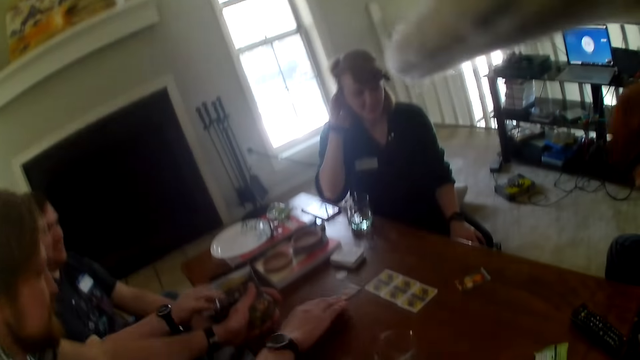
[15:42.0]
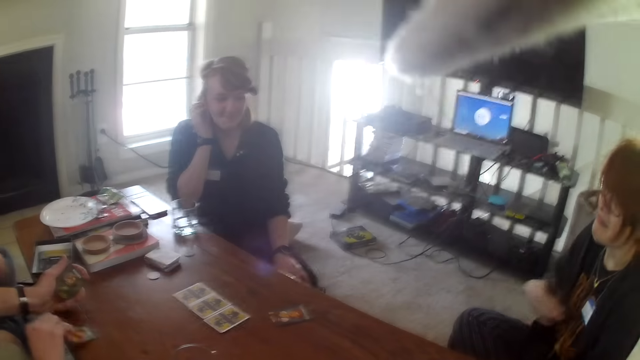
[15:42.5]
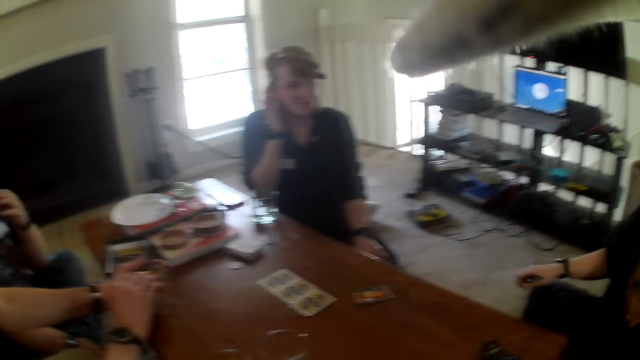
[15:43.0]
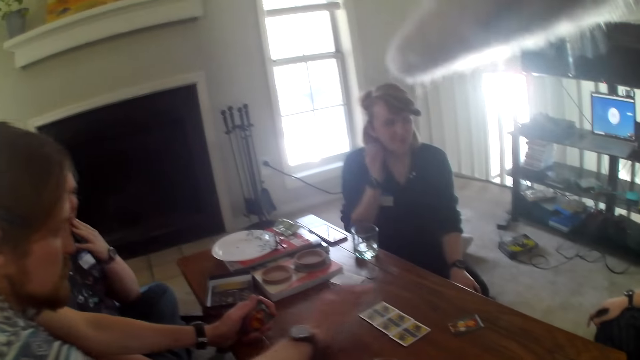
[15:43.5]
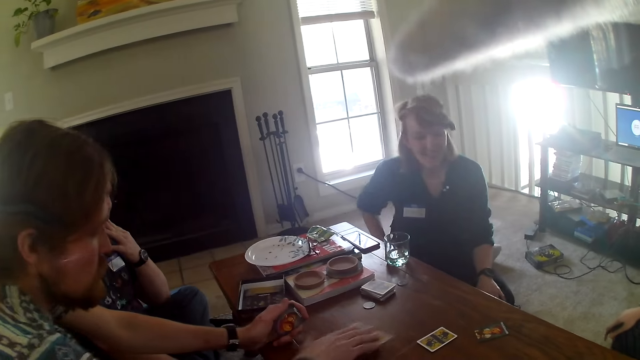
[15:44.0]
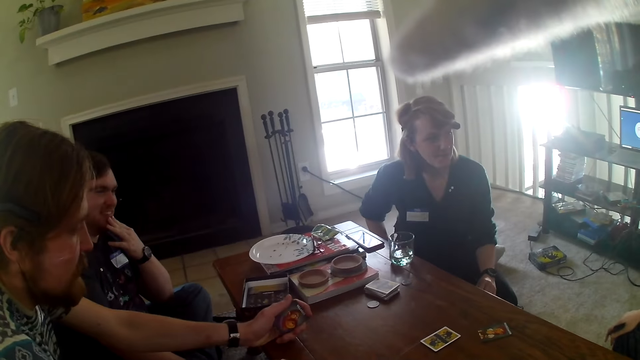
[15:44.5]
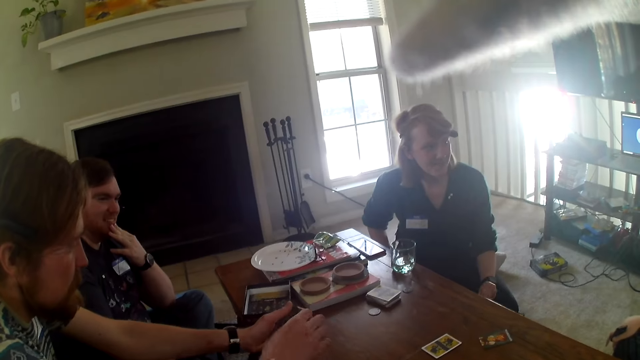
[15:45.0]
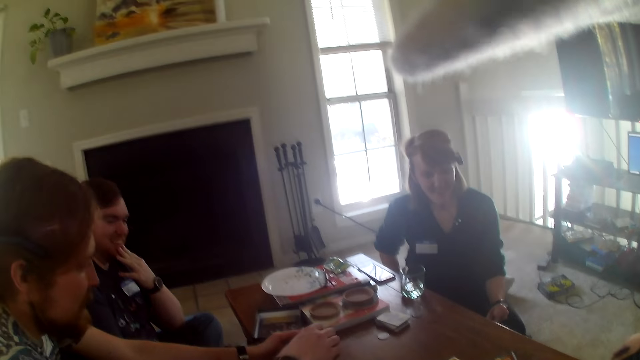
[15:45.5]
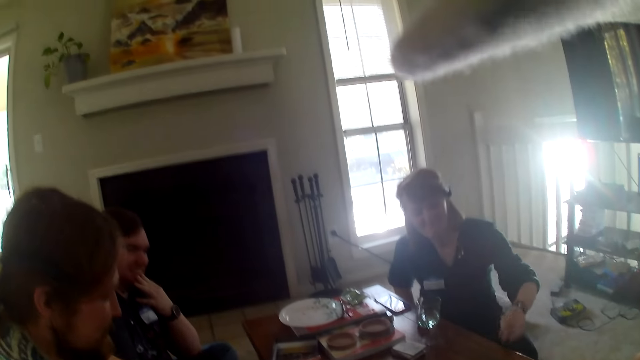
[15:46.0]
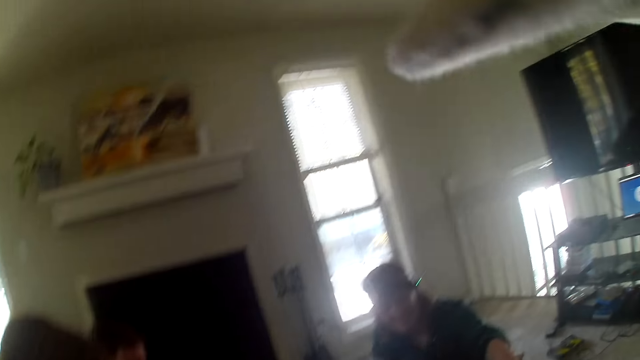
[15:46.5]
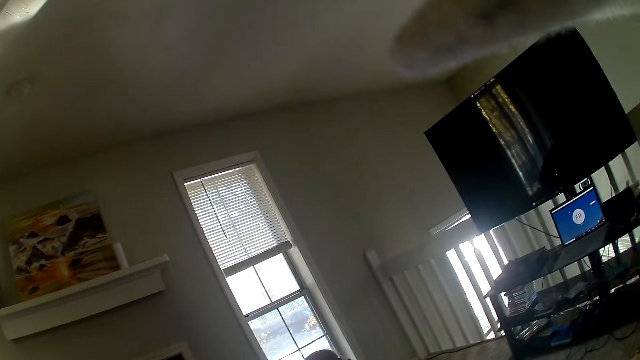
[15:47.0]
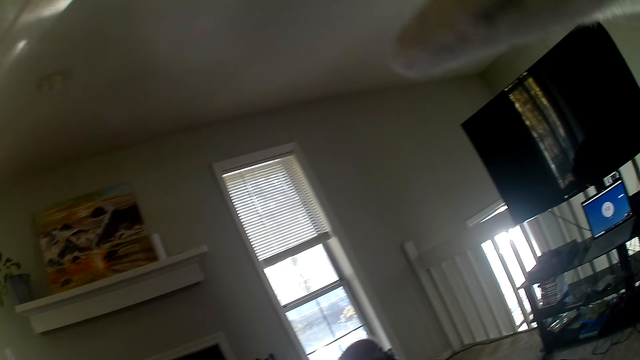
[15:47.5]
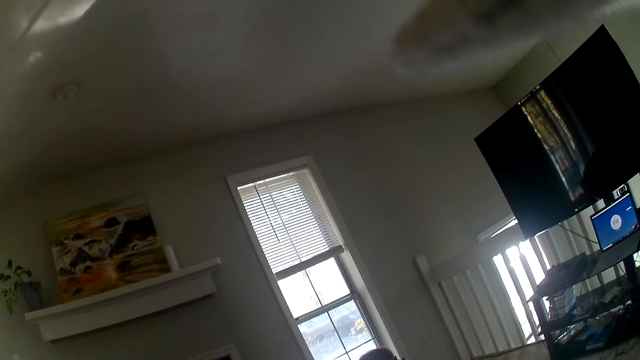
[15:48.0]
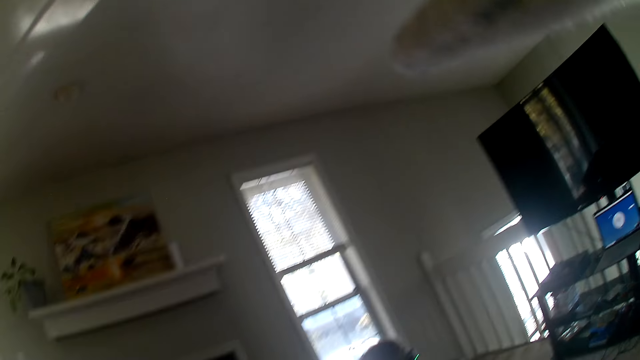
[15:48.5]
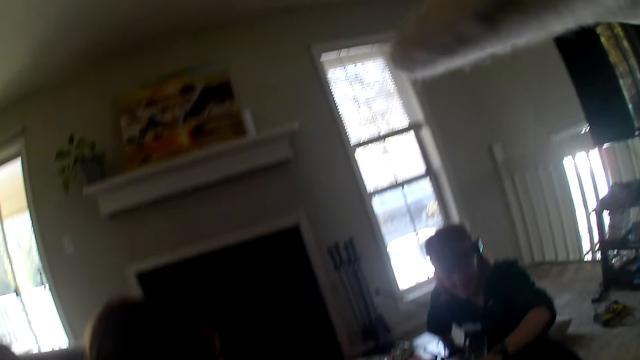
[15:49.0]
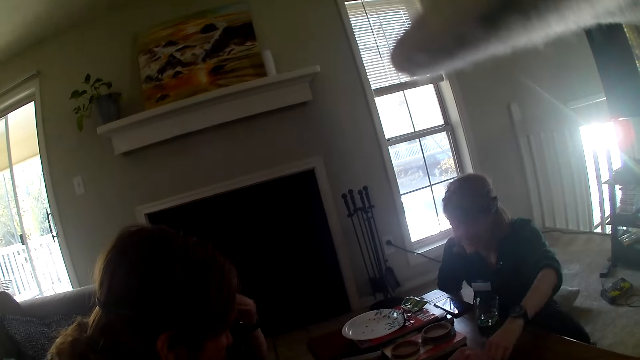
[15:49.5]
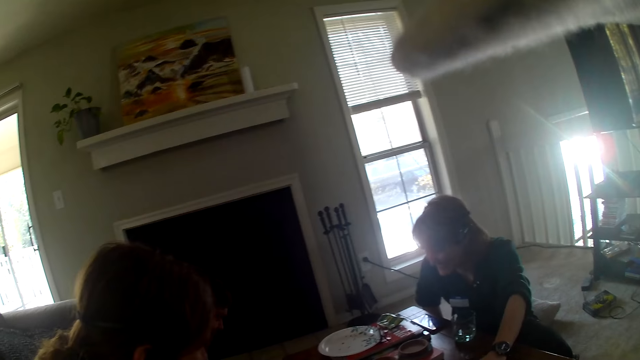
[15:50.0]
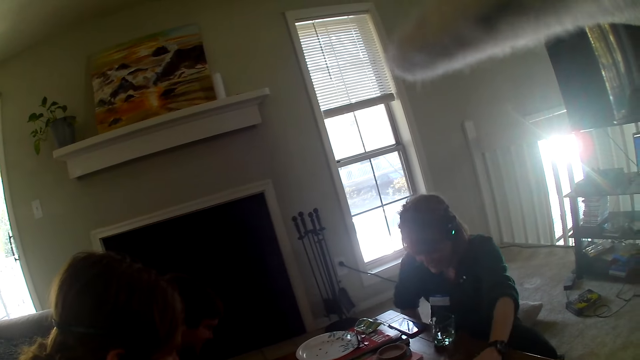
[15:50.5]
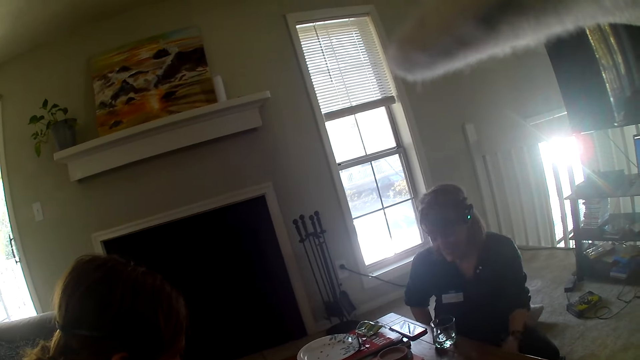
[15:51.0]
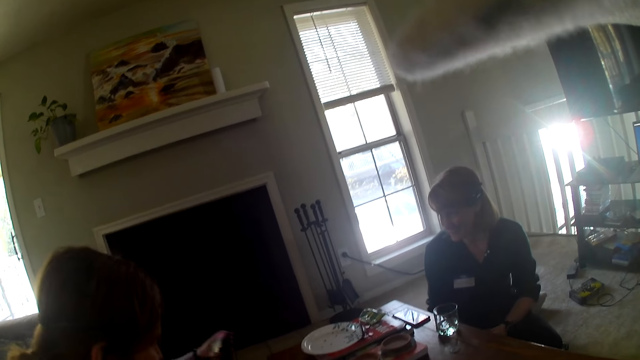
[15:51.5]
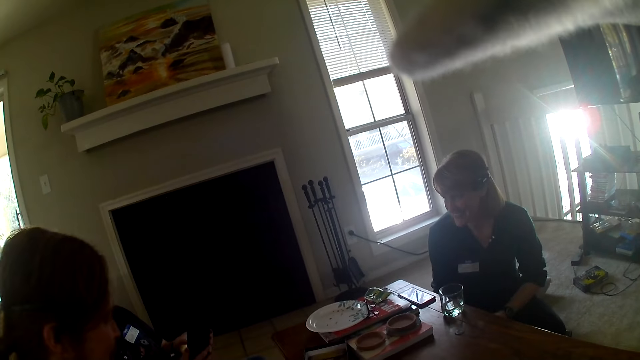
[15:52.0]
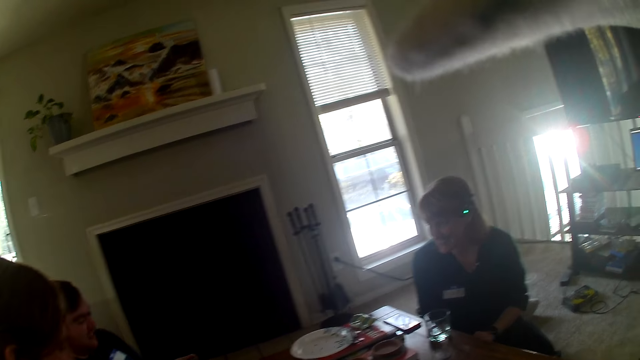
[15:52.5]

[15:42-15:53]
A person moves the cards on the table. The camera wearer looks around.

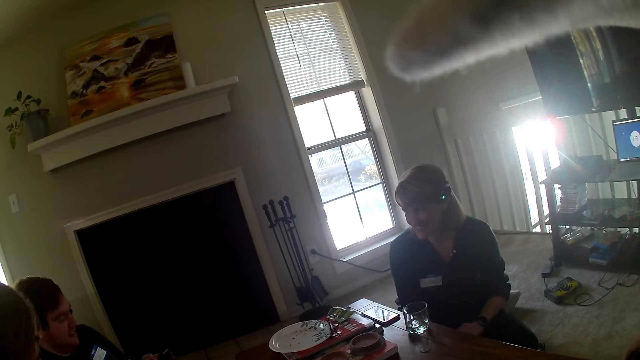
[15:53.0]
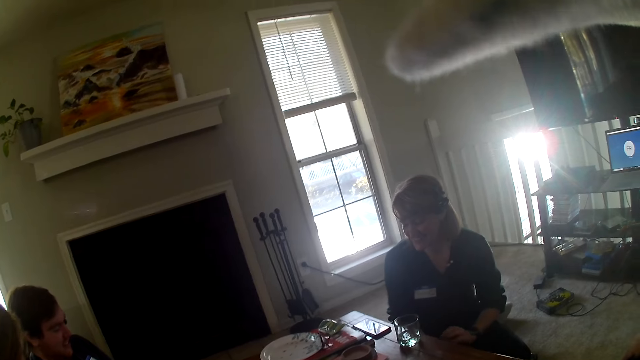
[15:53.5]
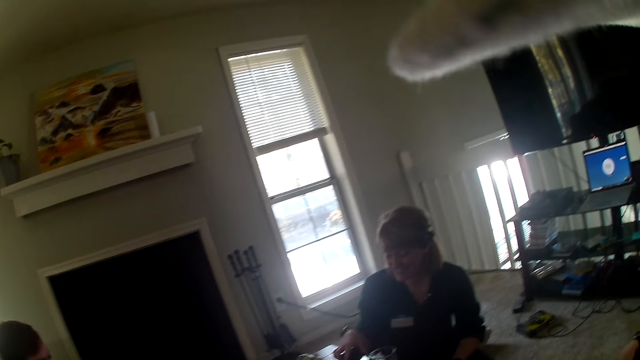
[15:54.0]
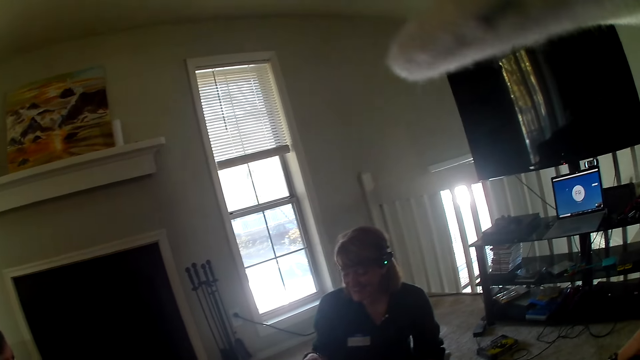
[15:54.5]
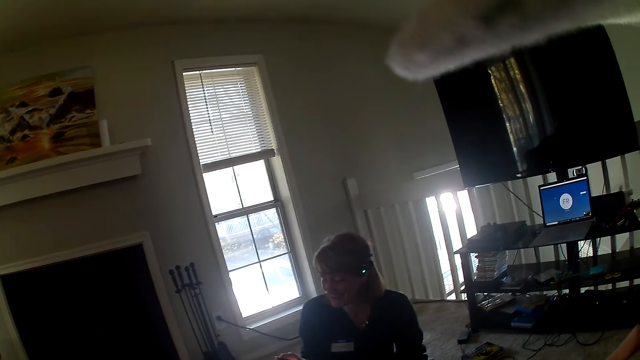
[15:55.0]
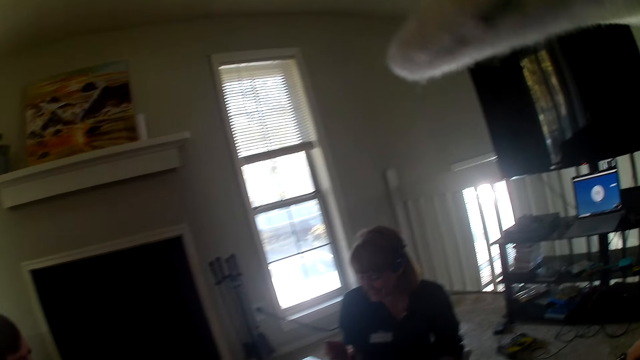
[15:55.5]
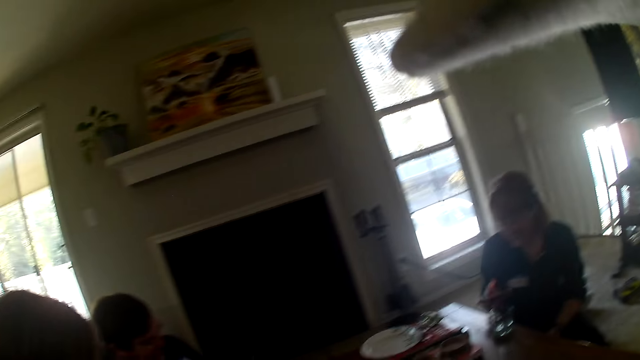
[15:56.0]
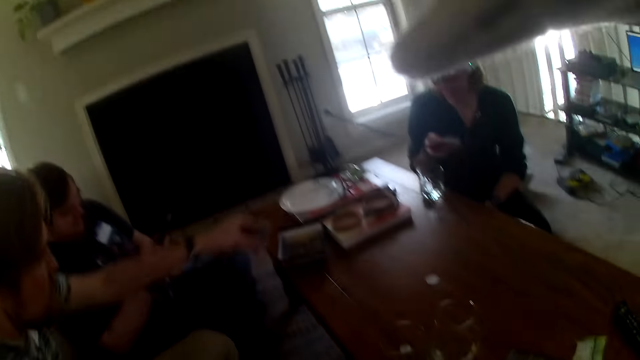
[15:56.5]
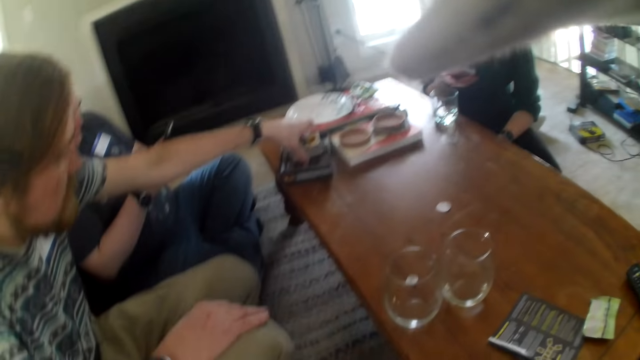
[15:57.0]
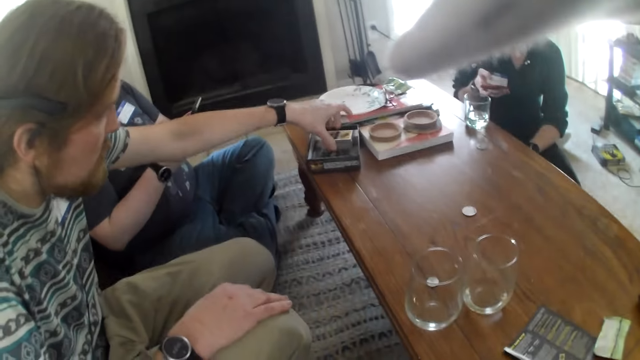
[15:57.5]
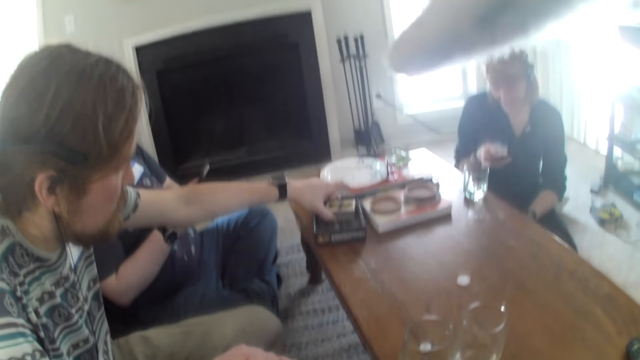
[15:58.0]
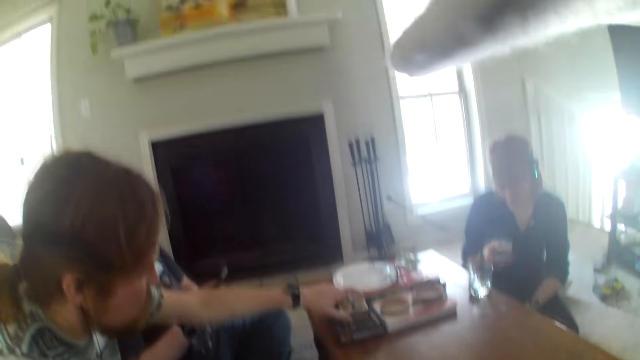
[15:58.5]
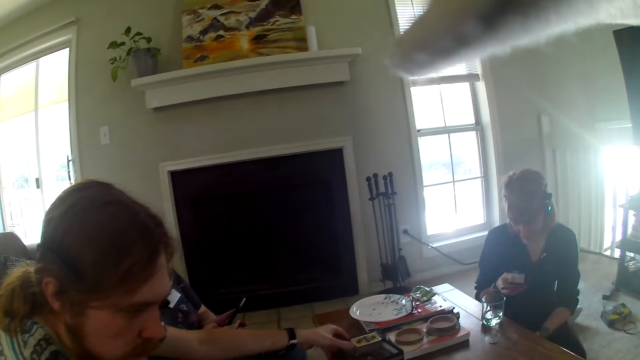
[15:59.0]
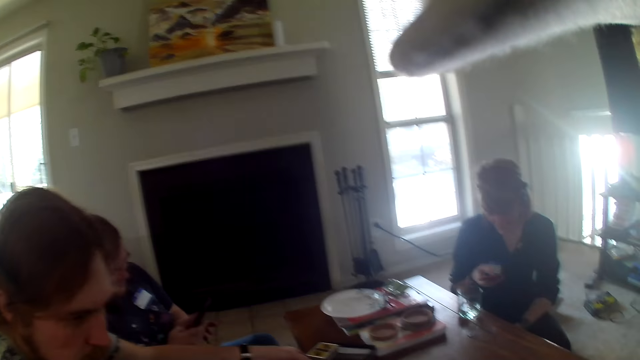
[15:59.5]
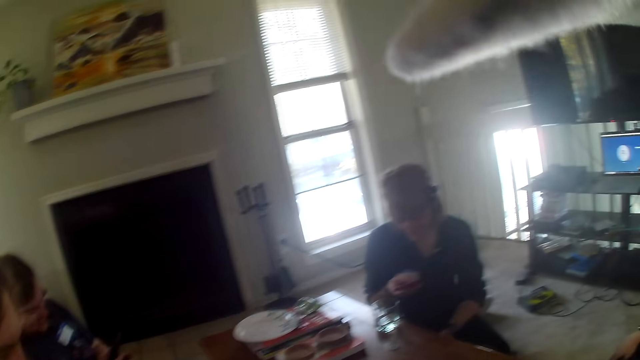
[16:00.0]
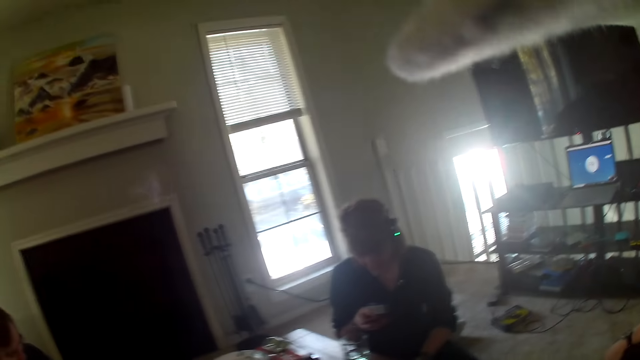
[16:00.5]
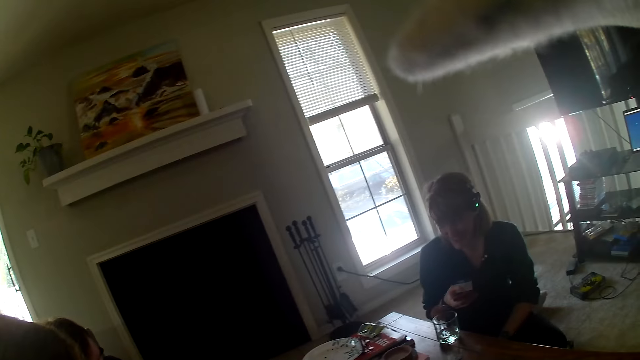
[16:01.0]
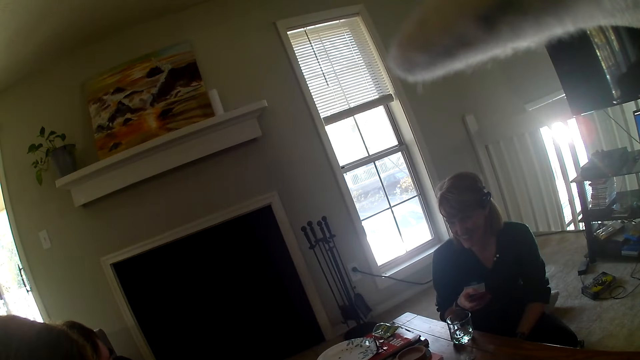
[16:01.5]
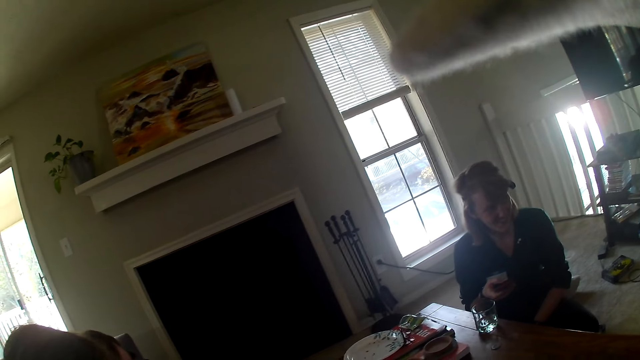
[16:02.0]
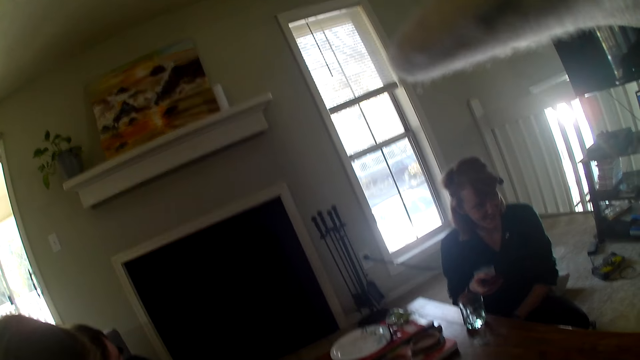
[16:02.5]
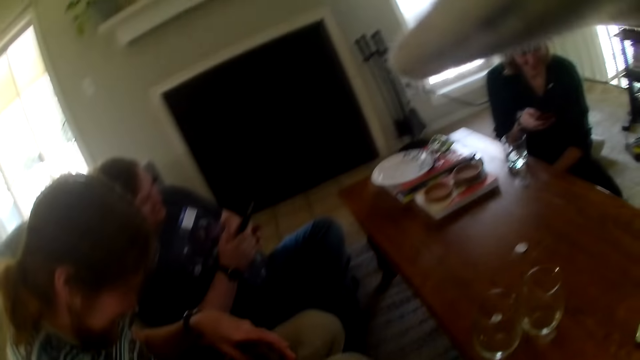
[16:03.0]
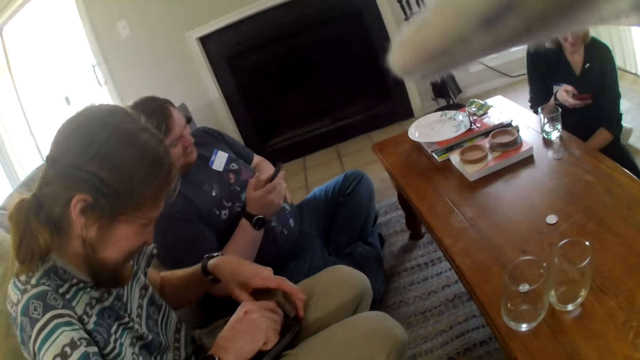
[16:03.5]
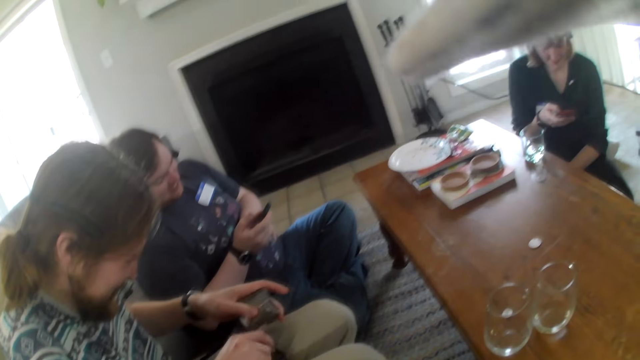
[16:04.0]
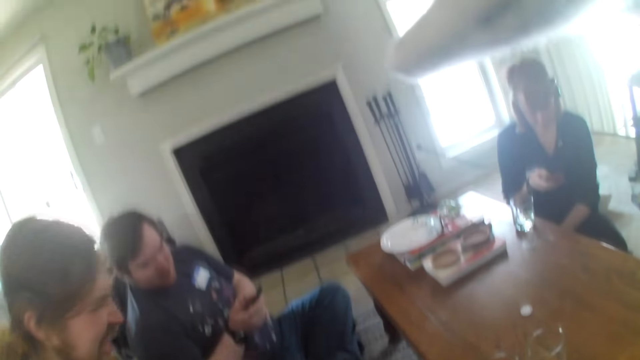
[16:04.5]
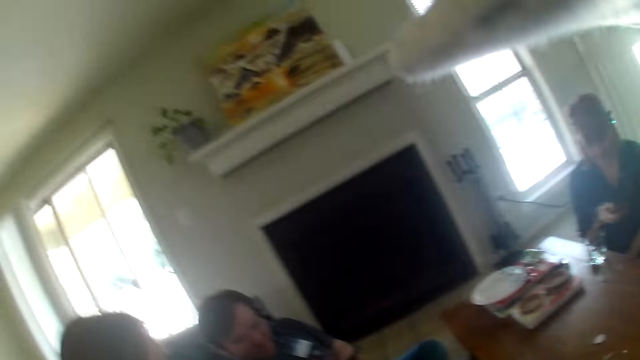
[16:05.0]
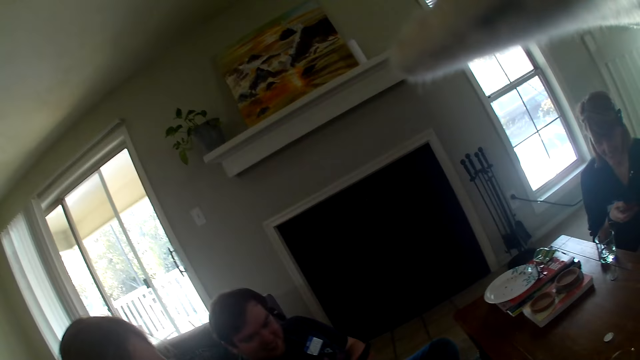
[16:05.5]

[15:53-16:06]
A woman picks a phone from the table. A man uses a phone. Another man puts the cards in a box. The other man picks the box from the table and arranges the cards in the box.
